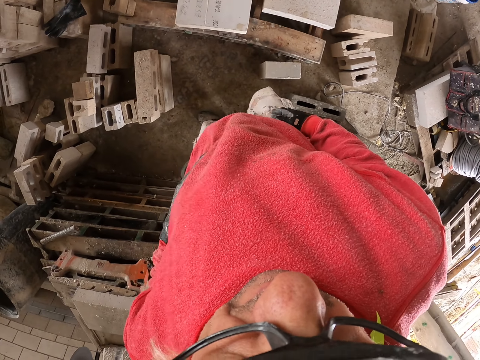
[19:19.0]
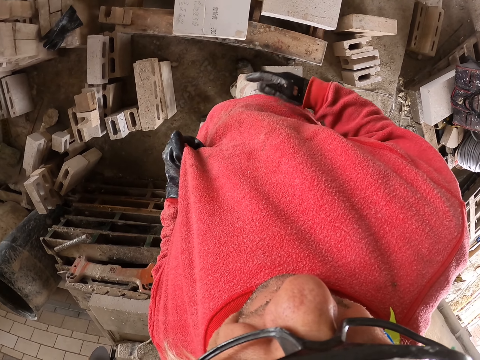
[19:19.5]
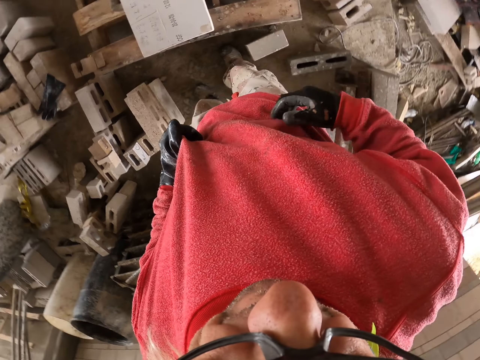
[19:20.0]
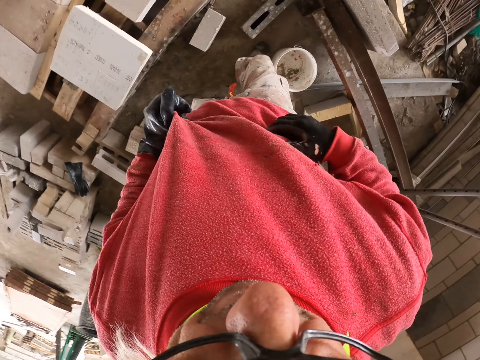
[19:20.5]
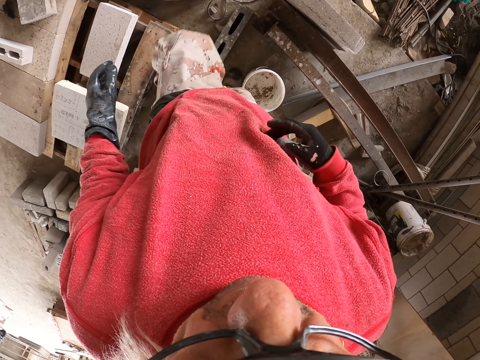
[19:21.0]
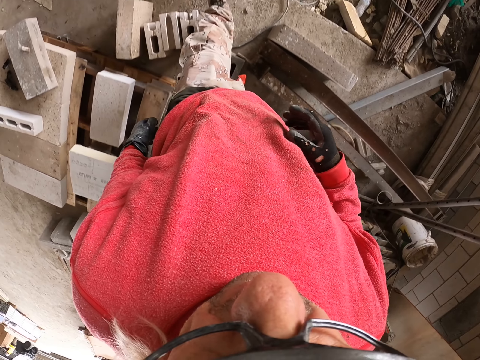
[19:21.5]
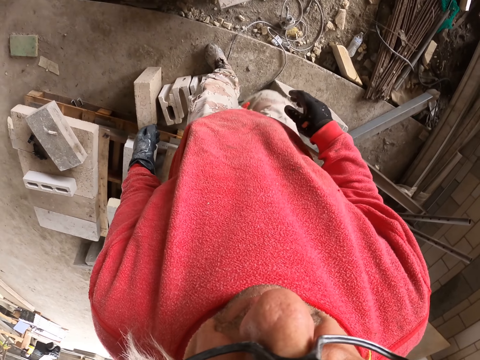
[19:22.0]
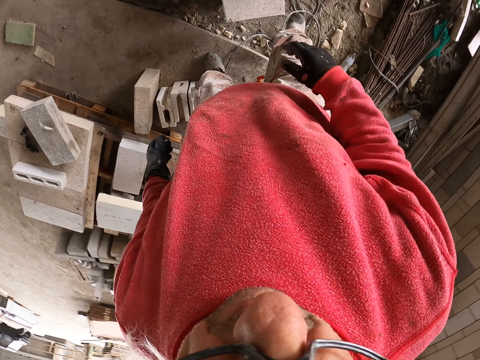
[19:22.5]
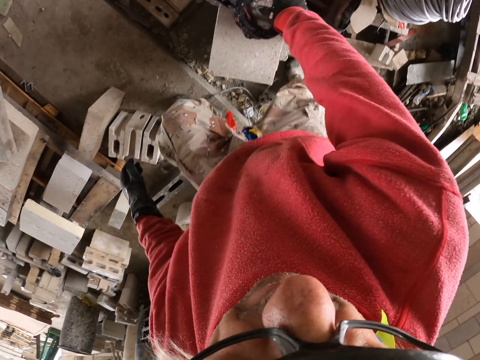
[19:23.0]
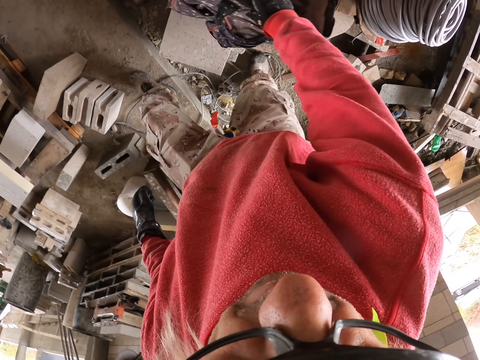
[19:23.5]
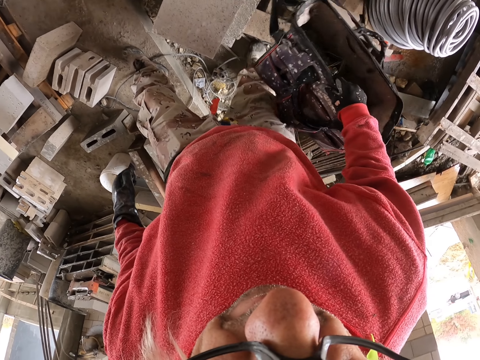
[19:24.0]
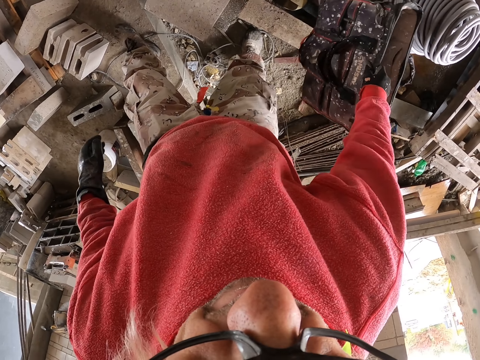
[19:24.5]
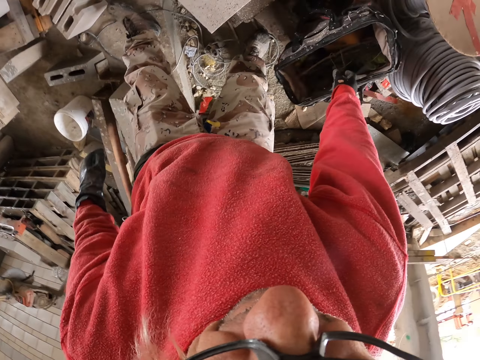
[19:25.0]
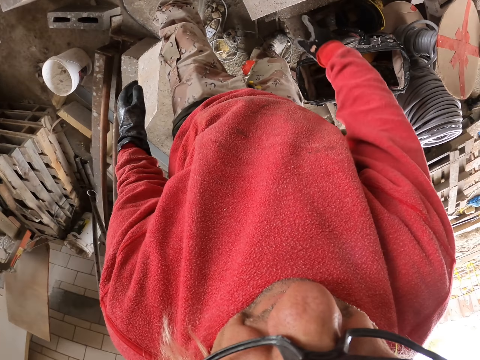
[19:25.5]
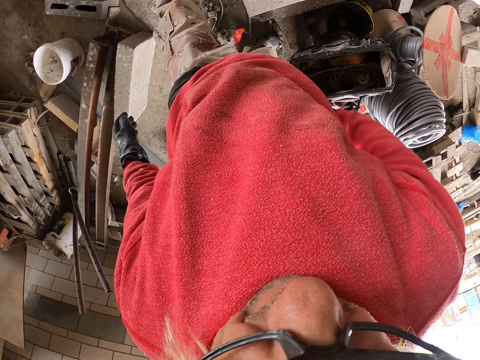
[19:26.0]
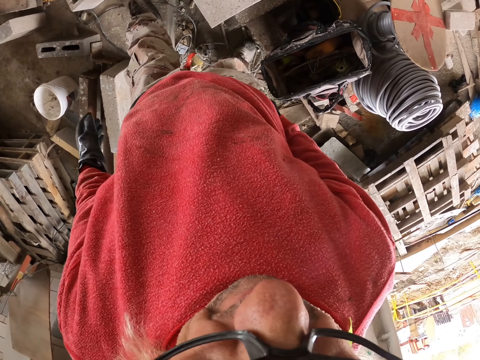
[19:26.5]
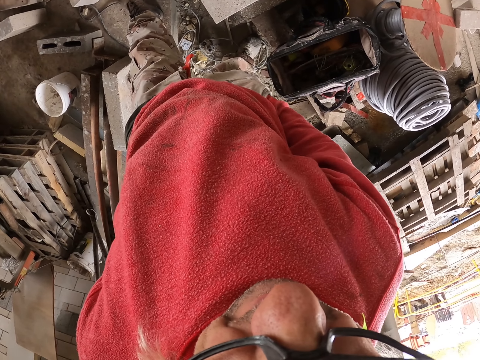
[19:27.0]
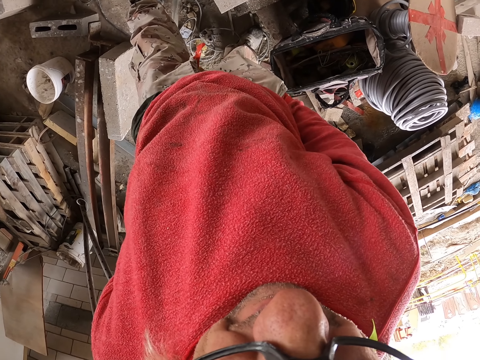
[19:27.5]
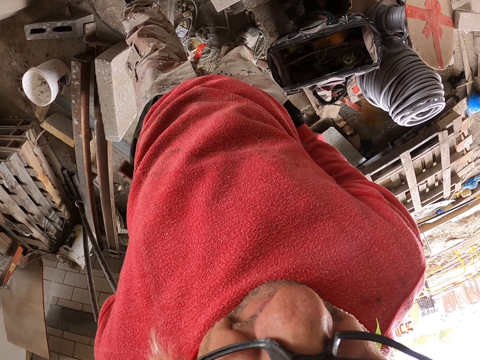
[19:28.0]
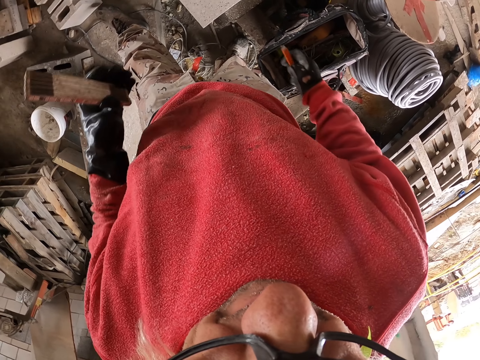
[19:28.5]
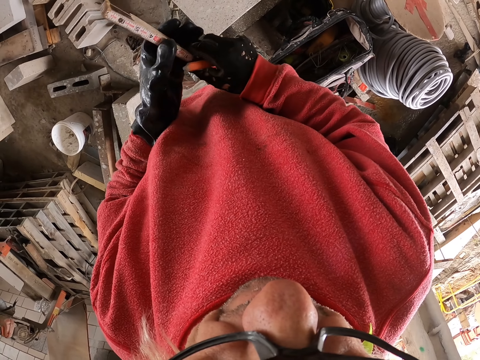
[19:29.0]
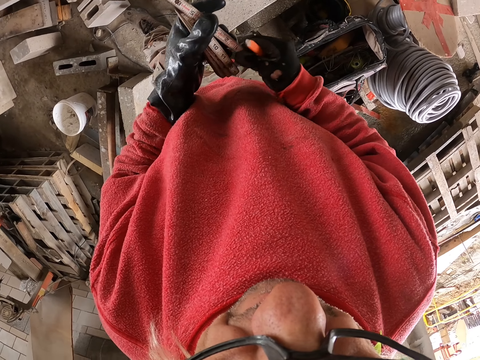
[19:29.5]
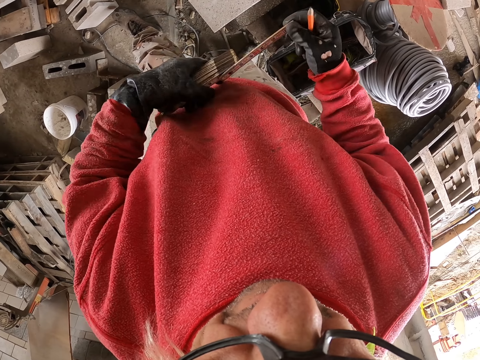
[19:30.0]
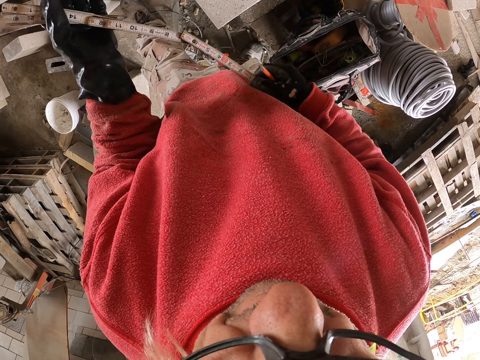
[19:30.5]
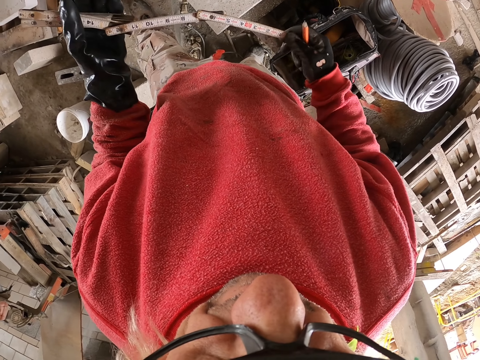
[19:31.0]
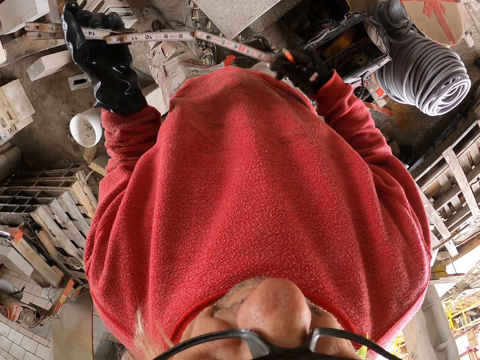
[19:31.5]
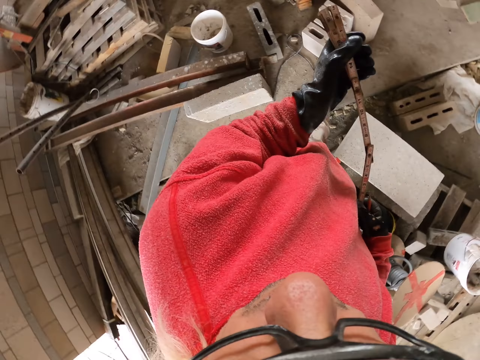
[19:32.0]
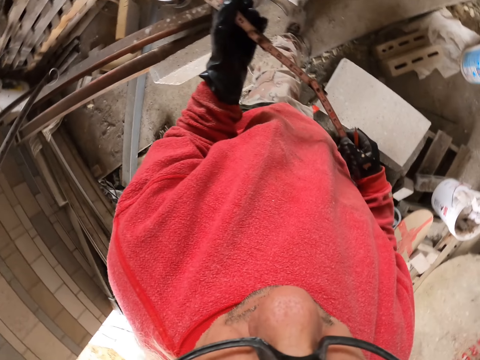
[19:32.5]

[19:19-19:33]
The camera wearer wipes the hands on the cloth. He holds his clothes. He walks to the bag in the workshop. He picks up the bag or basket. He throws the bag to the floor. He puts the hands in the pockets. He touches his clothes. He removes the pencil from the right hand. He removes the tape measure from the left pocket. He holds the foldable ruler. He adjusts the tape measure. He unfolds the foldable ruler.

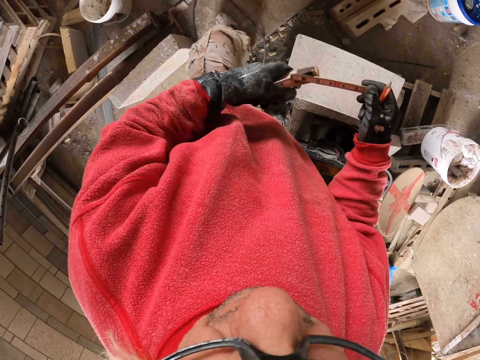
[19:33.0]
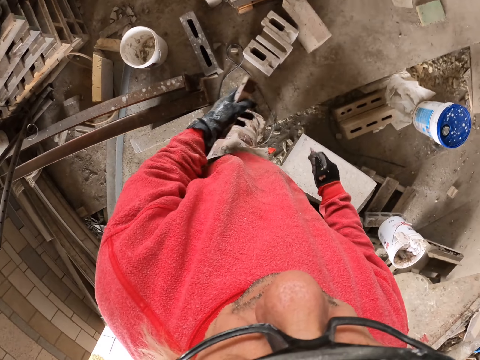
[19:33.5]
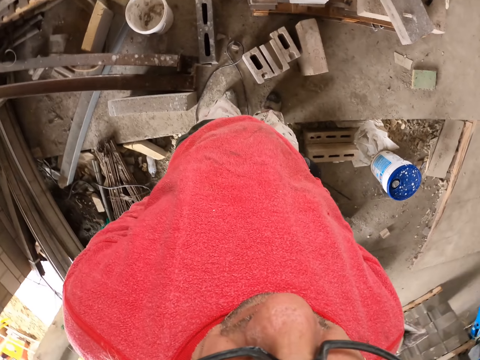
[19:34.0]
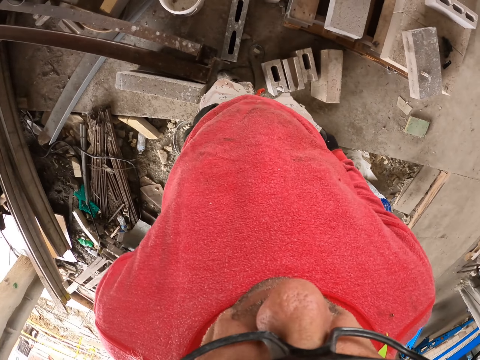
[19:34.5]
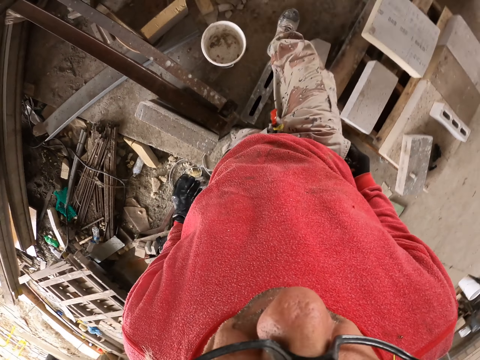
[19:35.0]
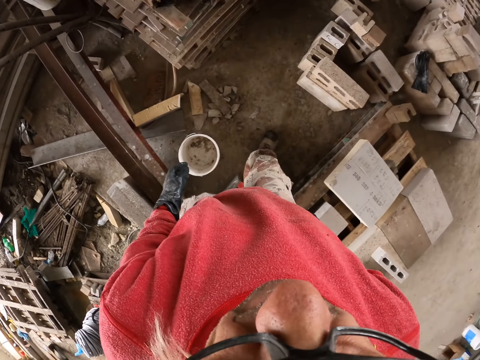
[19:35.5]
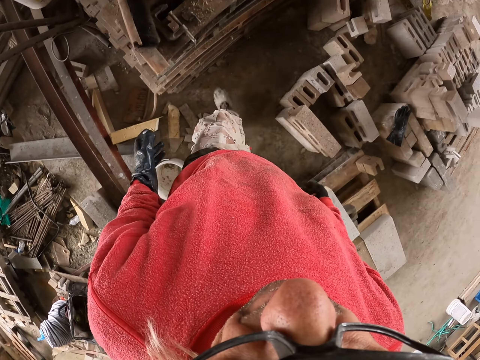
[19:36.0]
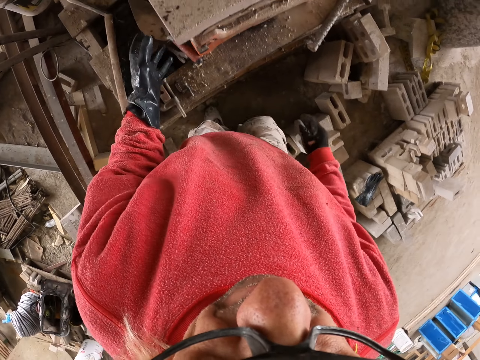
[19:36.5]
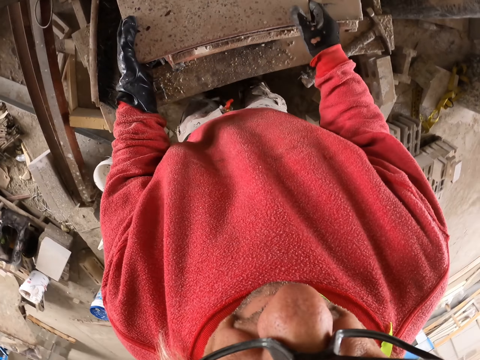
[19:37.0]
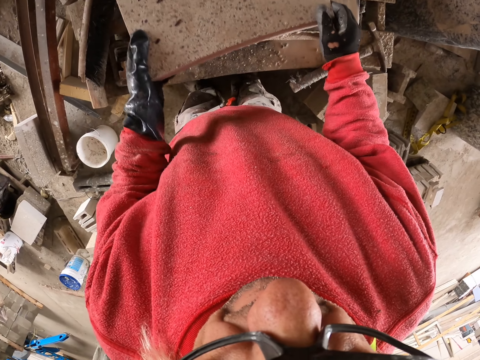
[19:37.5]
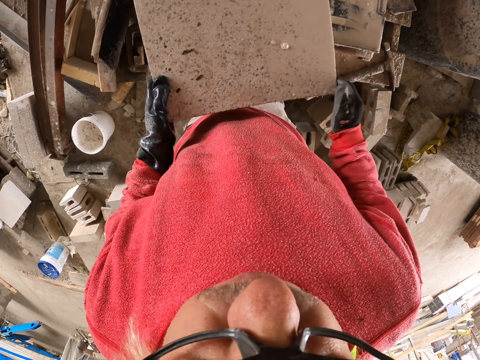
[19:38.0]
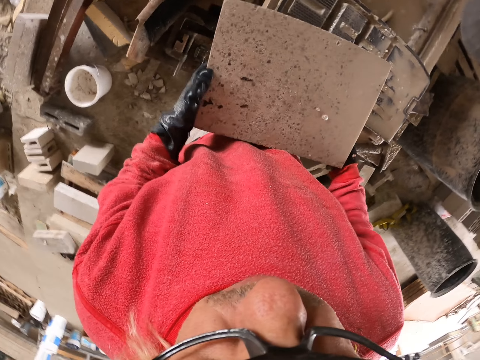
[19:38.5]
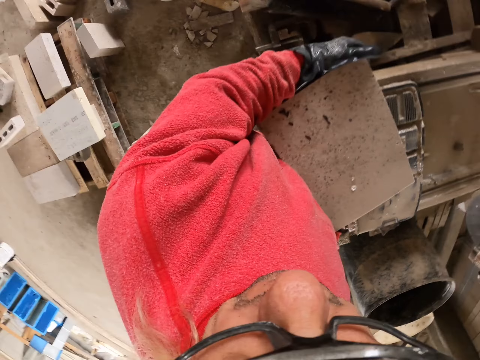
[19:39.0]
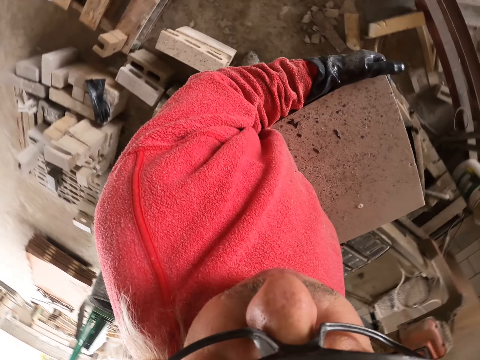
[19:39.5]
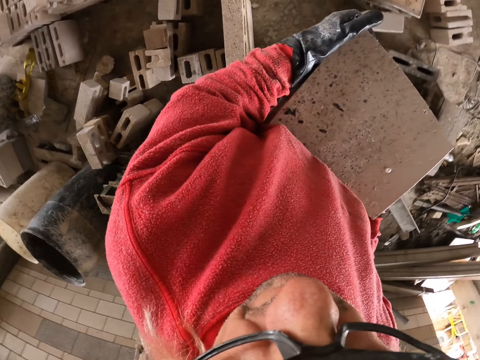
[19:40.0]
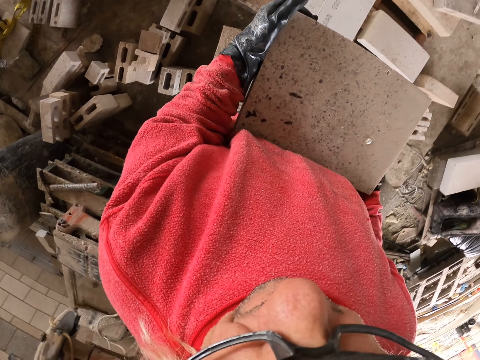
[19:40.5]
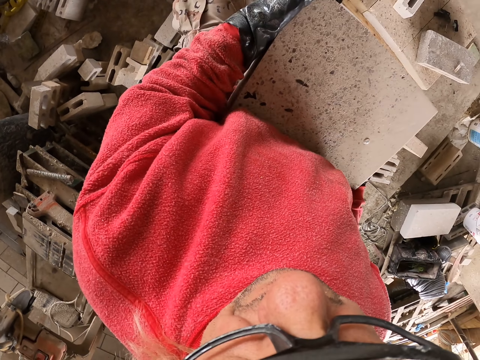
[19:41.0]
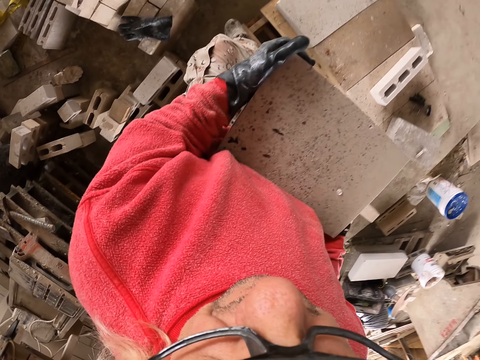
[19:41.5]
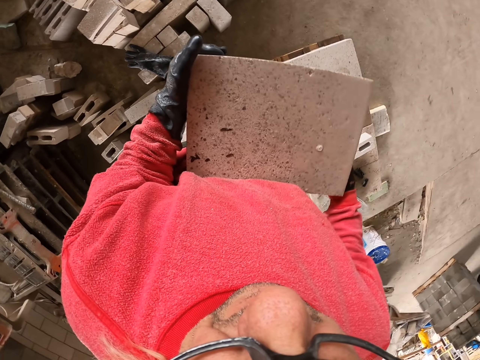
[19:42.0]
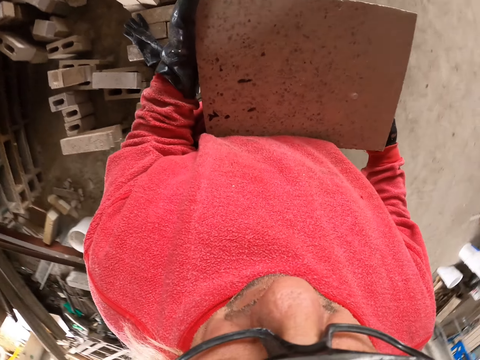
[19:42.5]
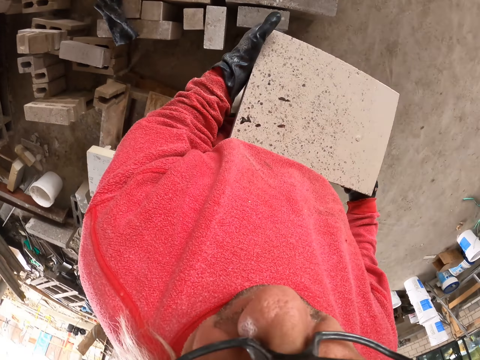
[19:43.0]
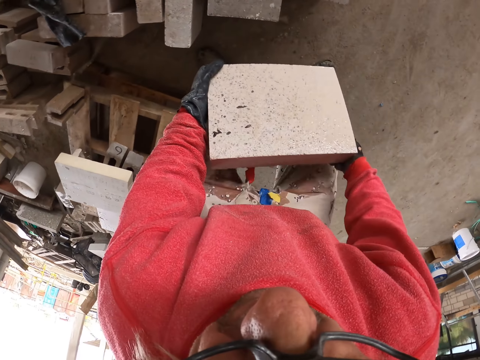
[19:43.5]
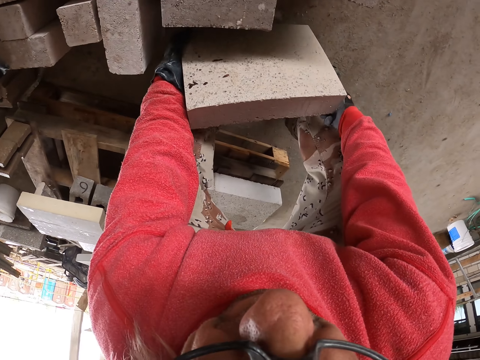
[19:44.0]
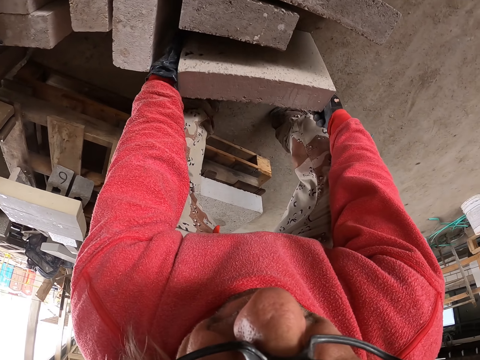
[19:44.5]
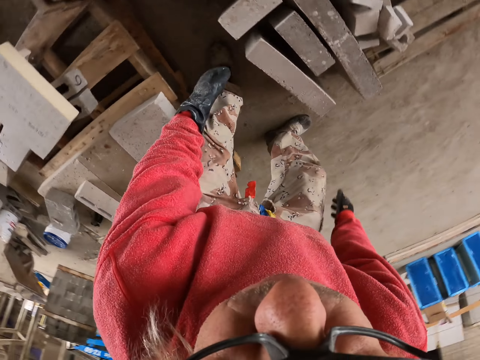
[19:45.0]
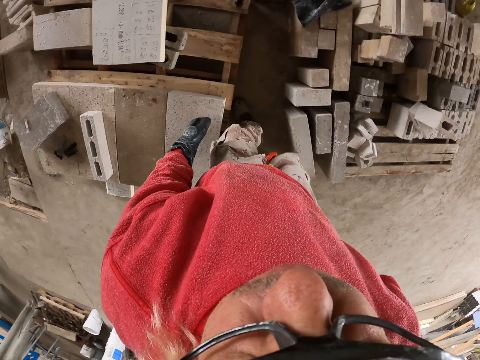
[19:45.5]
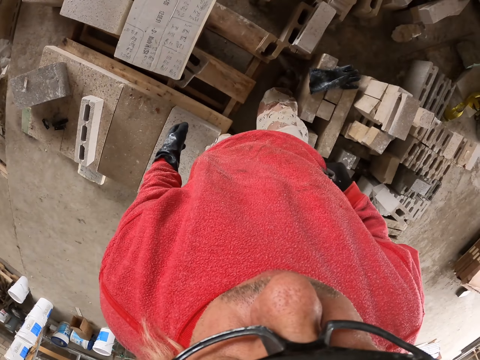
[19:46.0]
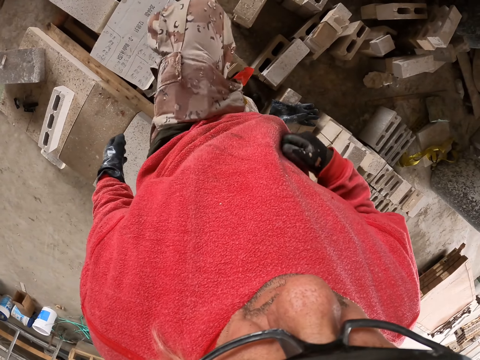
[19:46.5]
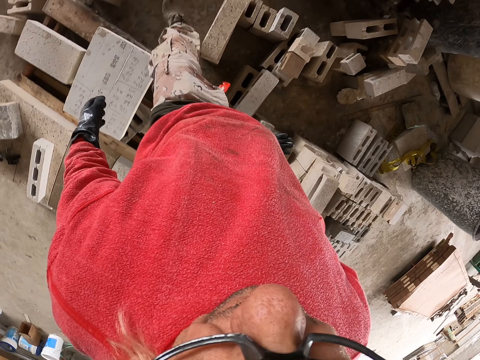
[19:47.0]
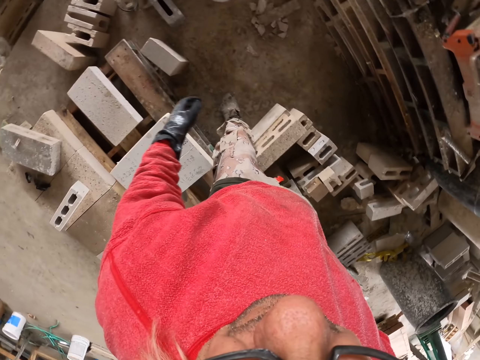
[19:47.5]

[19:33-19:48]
The camera wearer puts the foldable ruler in the pocket. They walk in the workshop. They pick up a concrete block. They carry the concrete block. They put the concrete block down. They walk in the workshop.
